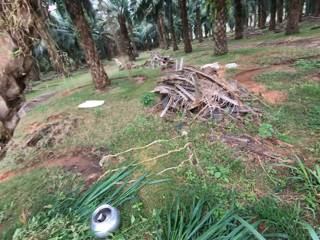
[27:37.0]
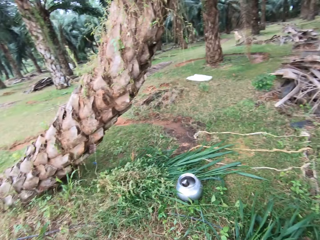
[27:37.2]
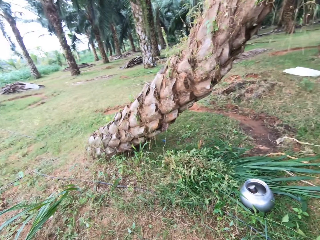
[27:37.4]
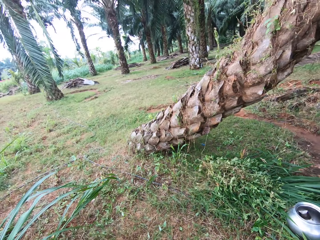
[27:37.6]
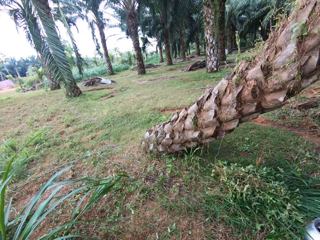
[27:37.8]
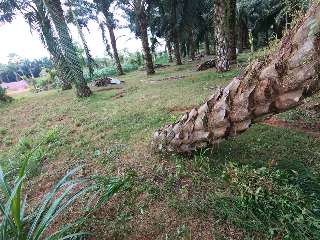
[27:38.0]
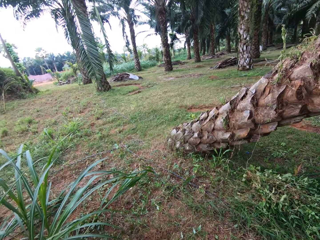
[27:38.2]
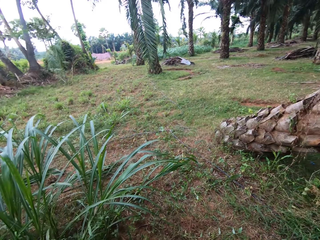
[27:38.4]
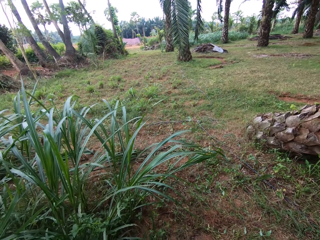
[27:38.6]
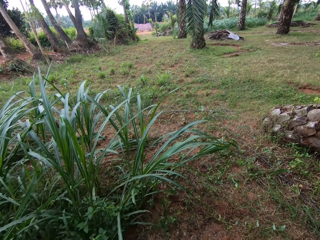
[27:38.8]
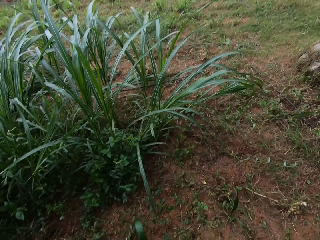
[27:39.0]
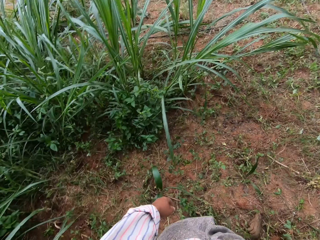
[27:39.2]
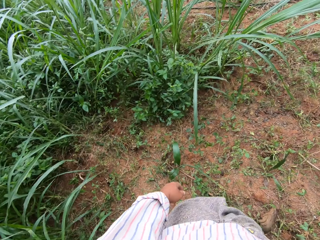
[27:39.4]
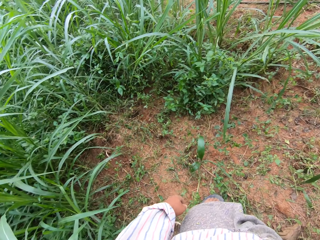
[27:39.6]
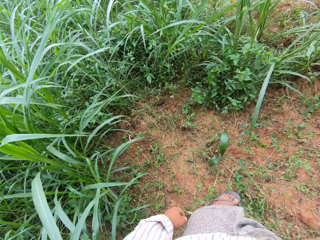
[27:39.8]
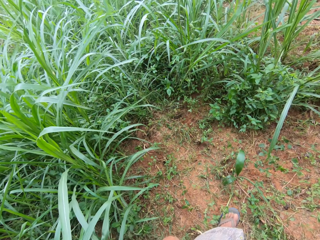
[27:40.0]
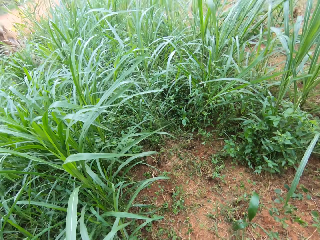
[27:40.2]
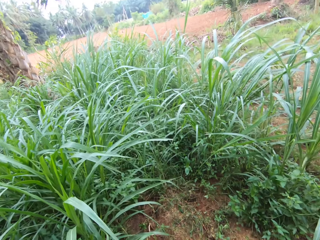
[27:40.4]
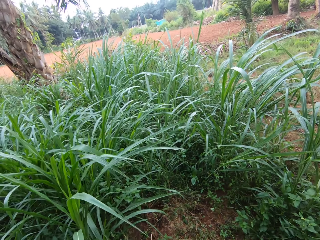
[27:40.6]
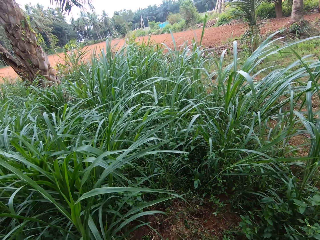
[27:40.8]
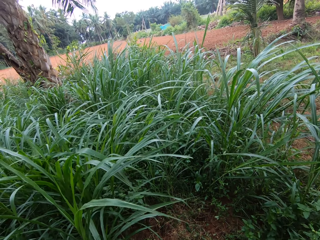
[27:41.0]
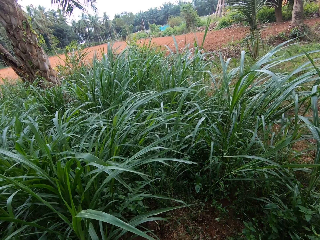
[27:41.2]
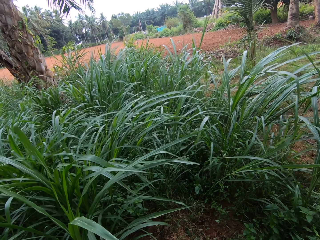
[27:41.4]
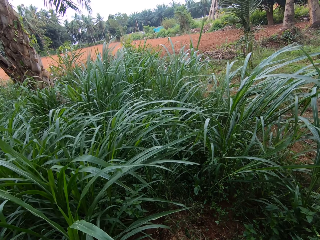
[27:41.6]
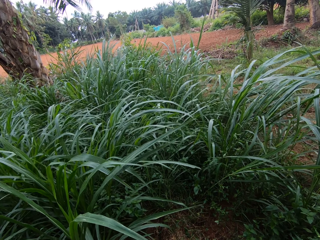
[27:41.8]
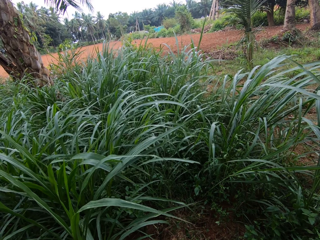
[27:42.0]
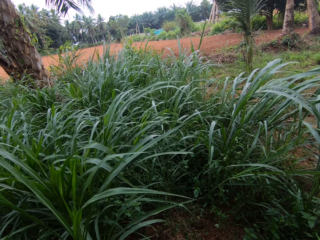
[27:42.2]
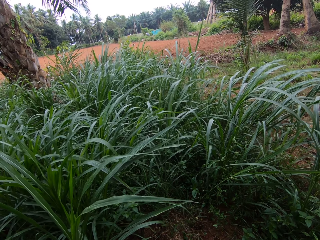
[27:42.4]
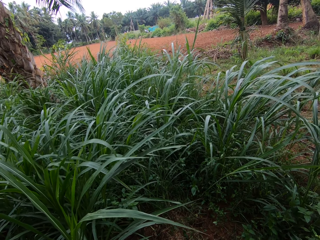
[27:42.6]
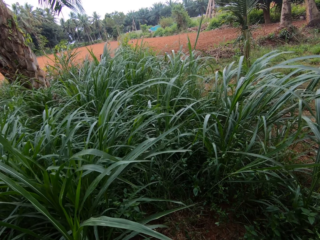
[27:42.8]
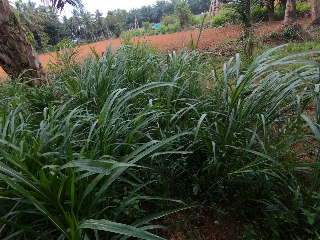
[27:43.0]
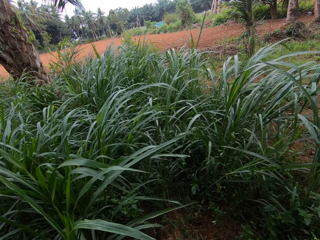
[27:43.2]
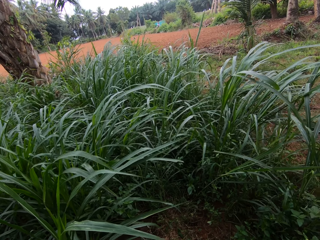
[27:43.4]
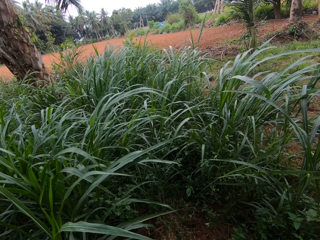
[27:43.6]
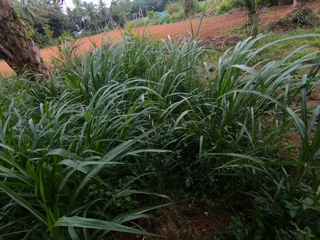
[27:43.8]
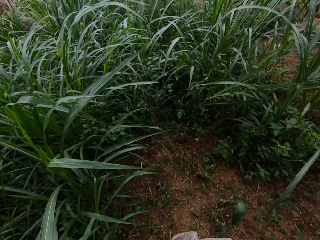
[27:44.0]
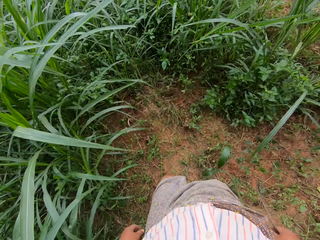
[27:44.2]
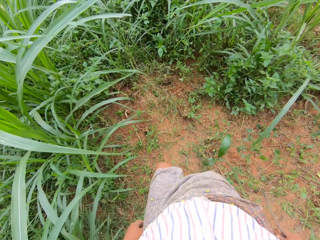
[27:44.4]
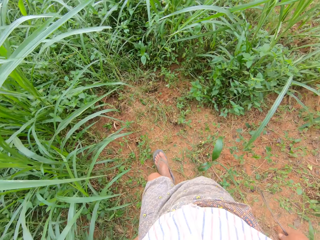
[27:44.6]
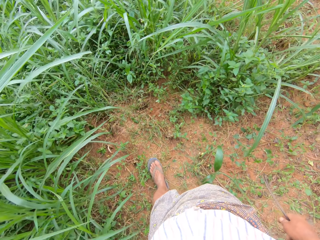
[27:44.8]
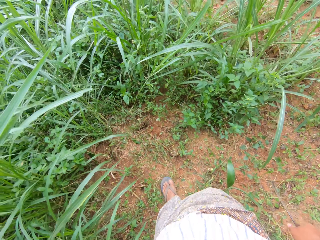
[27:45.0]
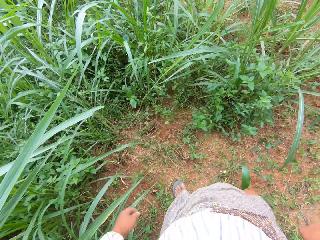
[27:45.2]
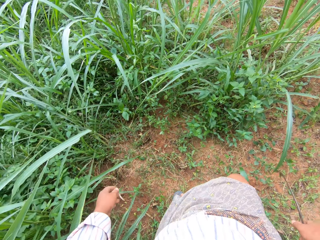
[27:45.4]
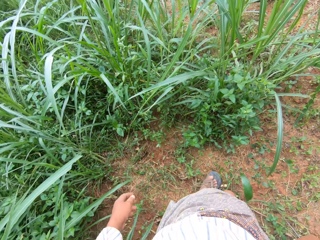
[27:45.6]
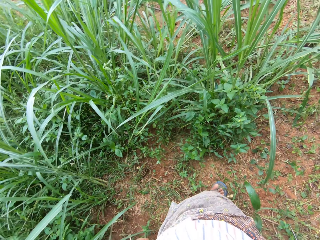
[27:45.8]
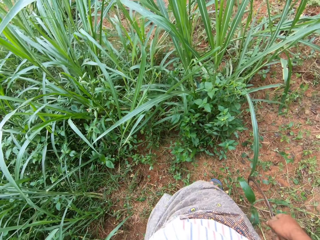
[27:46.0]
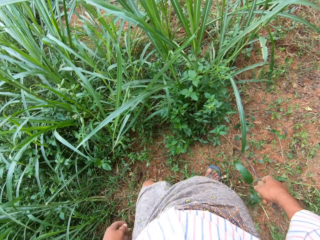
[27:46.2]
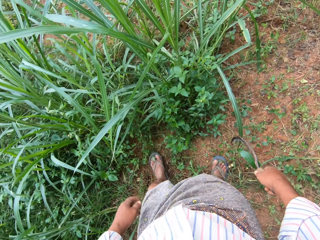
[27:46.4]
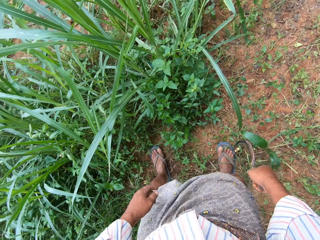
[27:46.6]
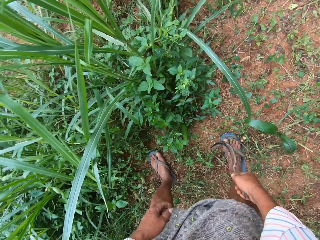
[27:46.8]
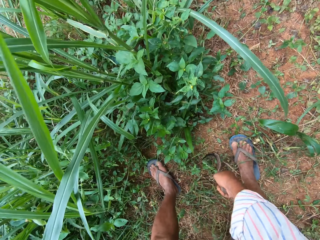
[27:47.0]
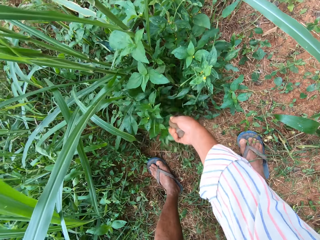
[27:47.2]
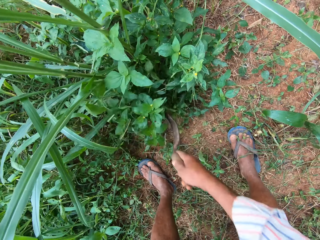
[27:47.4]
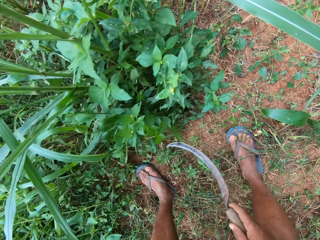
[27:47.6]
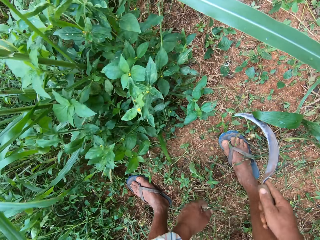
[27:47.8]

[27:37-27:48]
The camera wearer moves his legs.

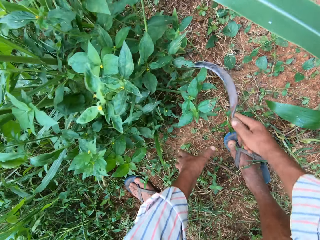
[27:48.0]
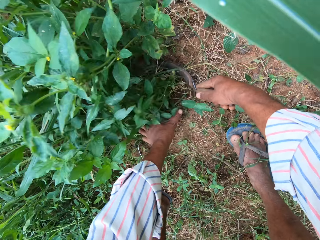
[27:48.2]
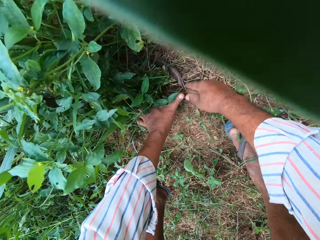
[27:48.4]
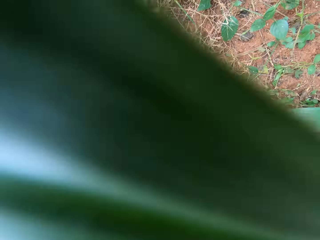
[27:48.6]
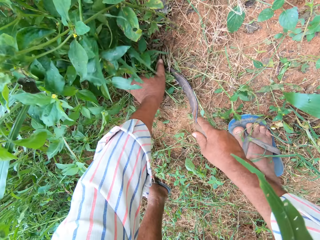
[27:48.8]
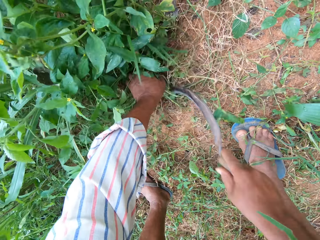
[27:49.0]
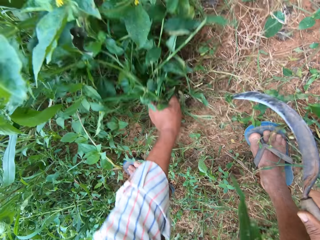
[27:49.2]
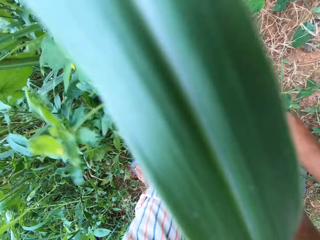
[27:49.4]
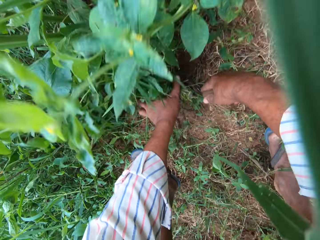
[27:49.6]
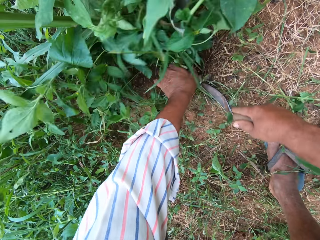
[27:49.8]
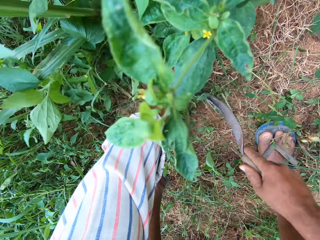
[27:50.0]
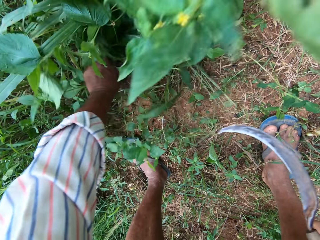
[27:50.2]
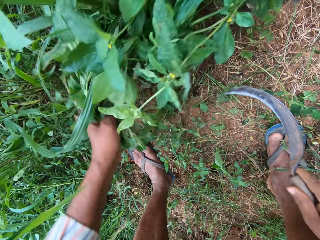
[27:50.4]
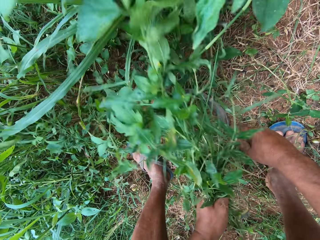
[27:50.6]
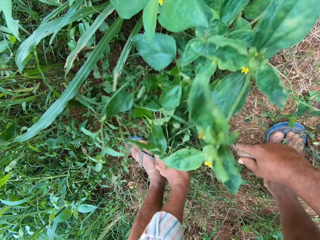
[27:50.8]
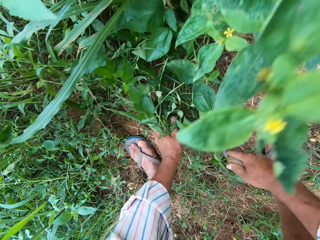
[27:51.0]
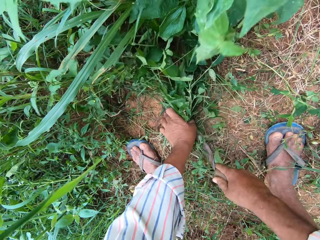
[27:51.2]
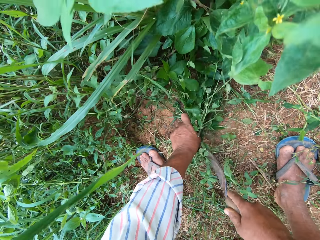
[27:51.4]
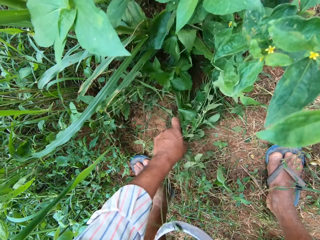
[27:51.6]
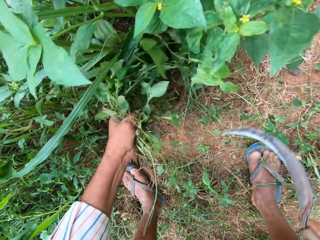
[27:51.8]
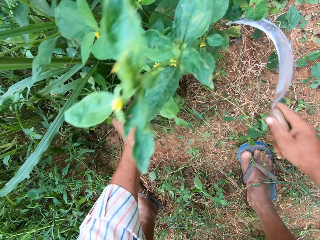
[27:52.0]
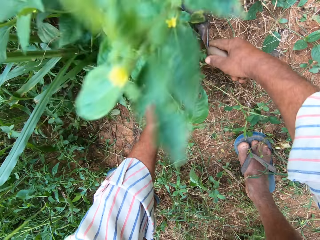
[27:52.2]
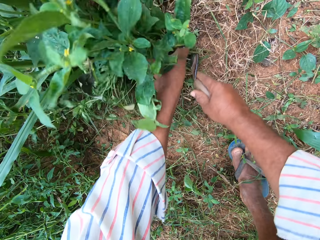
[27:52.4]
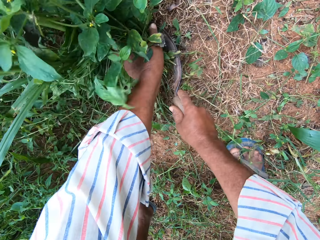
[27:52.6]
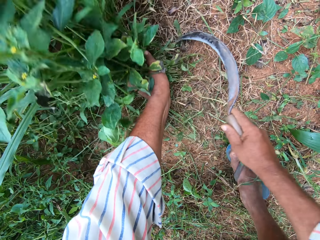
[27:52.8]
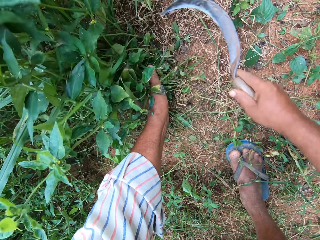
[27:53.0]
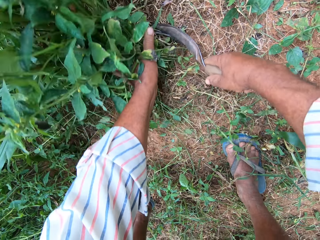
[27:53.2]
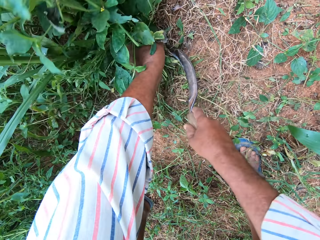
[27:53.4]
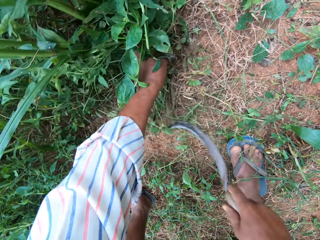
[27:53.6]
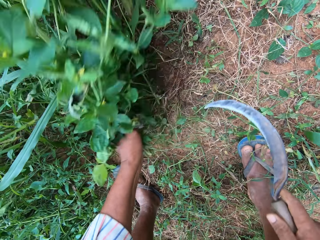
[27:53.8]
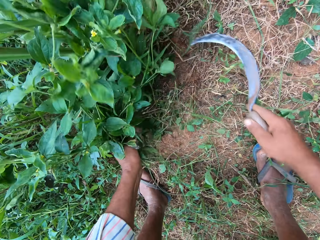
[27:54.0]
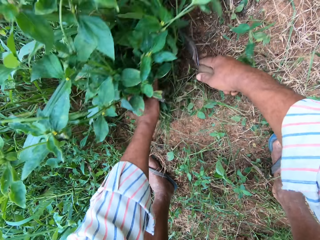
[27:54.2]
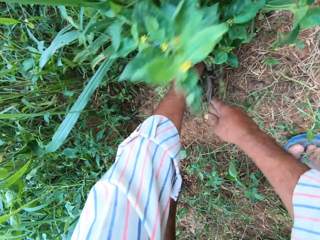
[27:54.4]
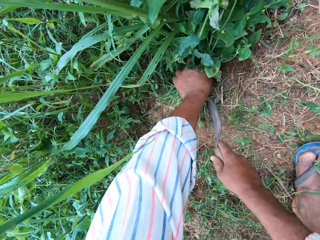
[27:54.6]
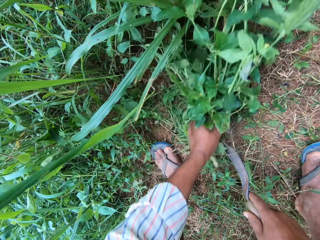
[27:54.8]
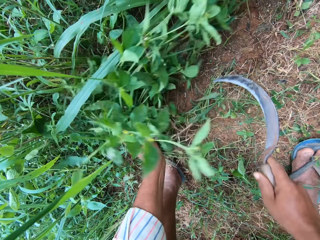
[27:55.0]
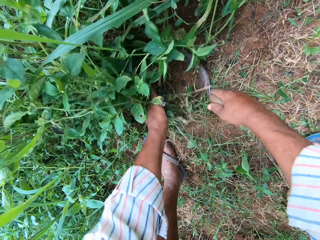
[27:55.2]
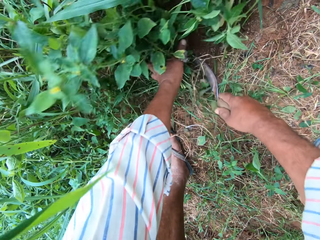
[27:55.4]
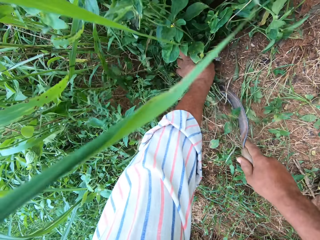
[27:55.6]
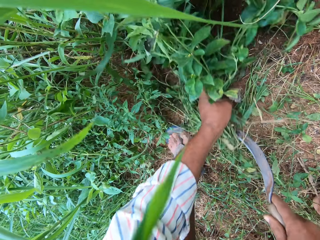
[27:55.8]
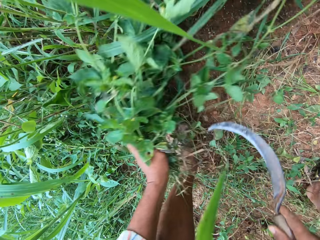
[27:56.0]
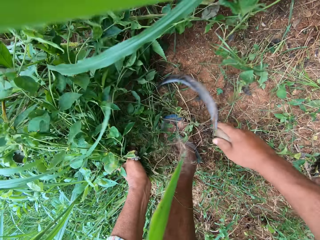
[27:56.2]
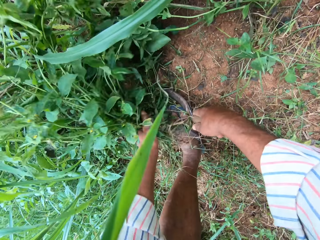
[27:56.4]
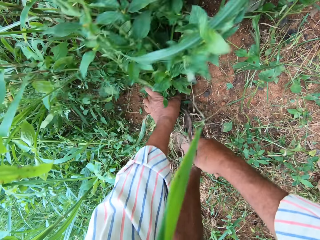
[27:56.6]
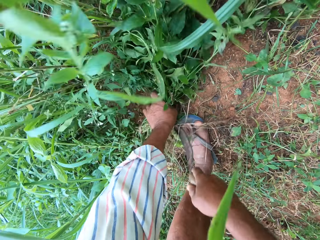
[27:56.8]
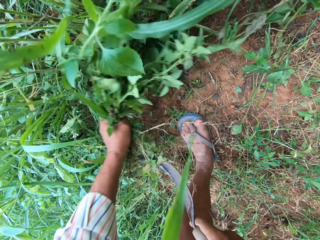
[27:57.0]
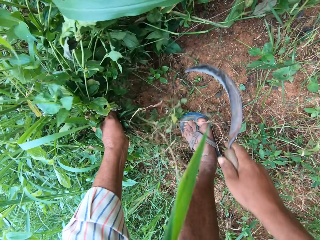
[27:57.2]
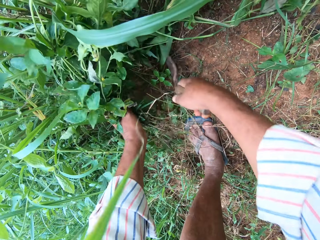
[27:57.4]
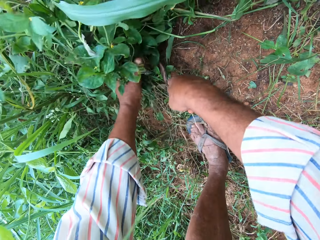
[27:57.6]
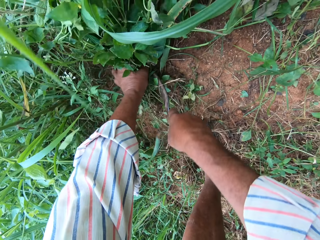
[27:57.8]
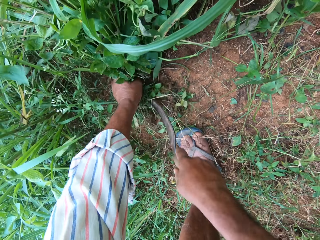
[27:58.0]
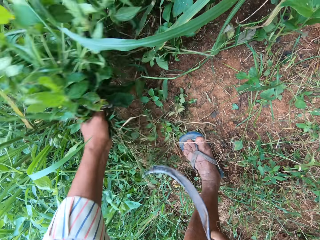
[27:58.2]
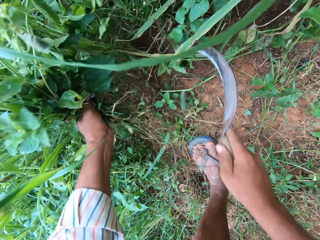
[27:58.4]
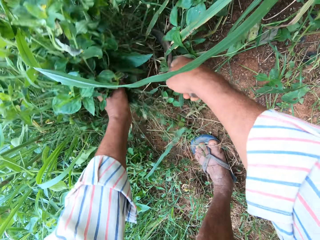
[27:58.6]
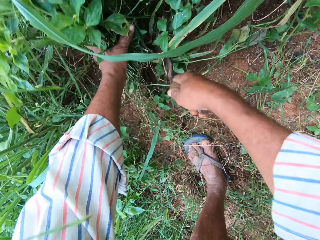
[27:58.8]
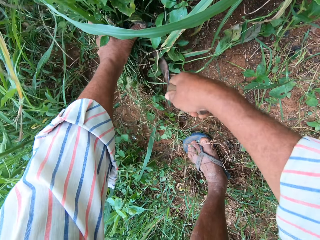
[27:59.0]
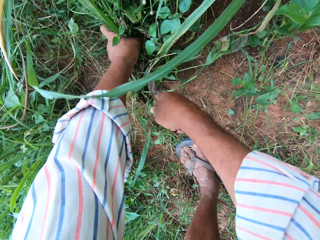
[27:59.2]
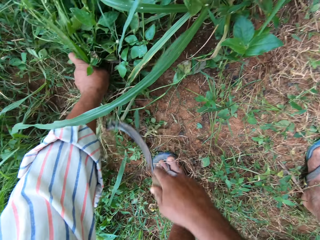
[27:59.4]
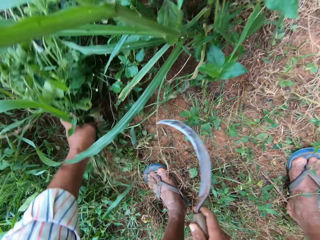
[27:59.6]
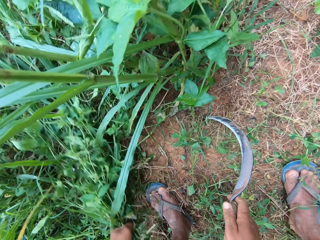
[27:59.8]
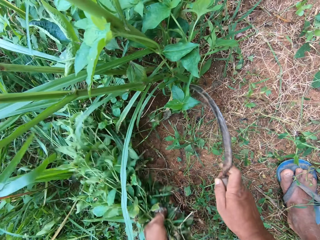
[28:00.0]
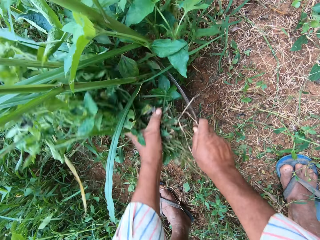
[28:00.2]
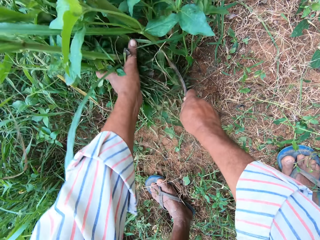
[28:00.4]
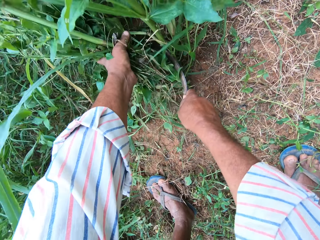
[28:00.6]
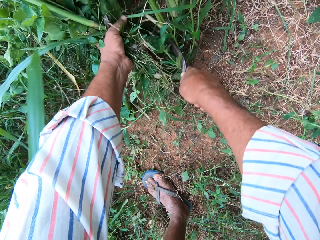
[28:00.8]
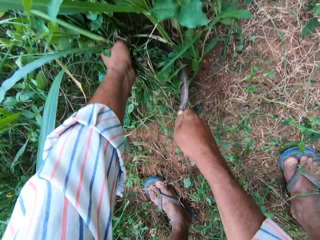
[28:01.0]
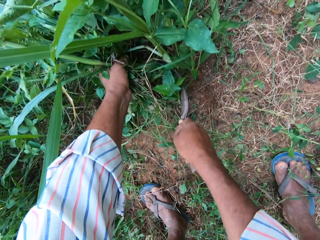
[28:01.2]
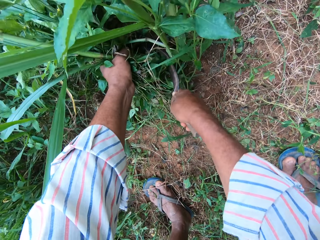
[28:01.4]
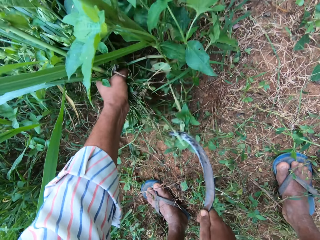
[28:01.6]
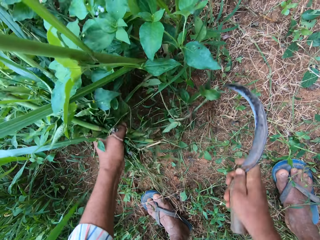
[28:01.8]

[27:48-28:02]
The camera wearer bends, holds something and grabs grasses. They cut the Napier grass. They cut the grasses. They cut the grasses repeatedly.
